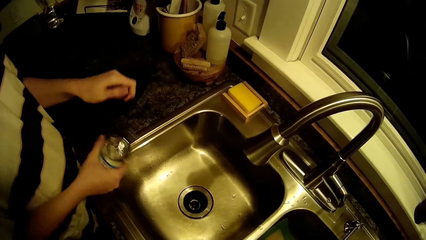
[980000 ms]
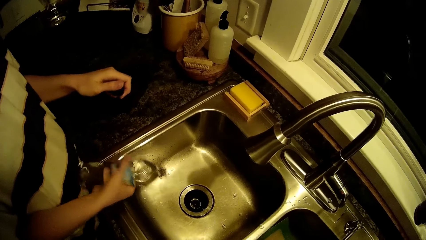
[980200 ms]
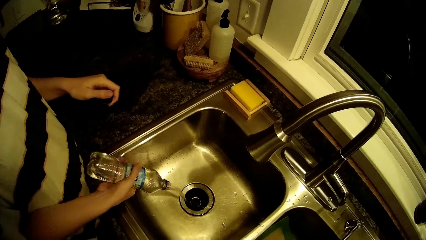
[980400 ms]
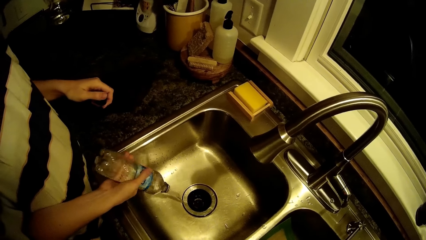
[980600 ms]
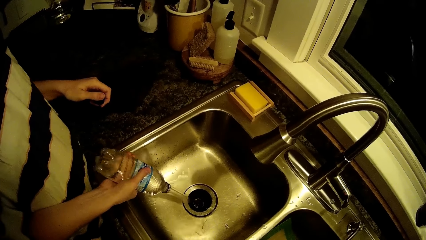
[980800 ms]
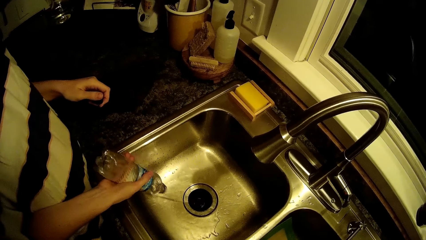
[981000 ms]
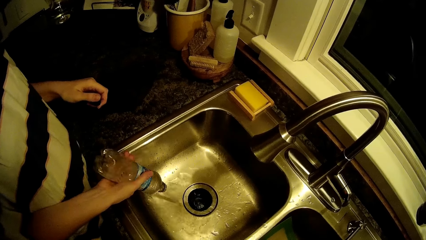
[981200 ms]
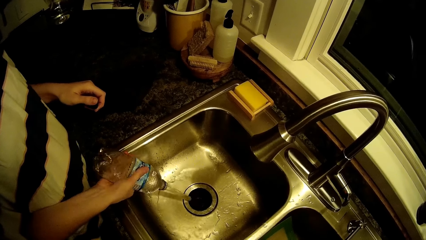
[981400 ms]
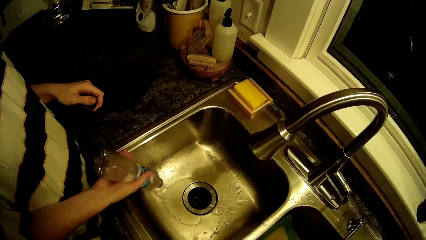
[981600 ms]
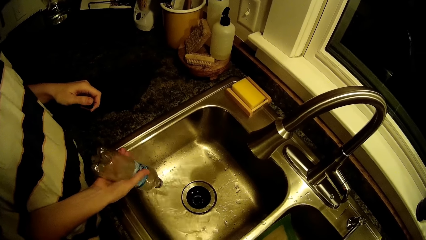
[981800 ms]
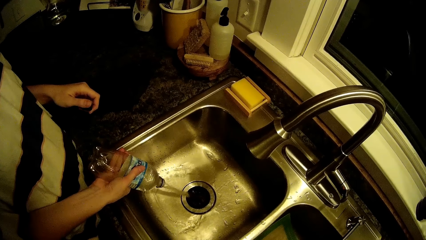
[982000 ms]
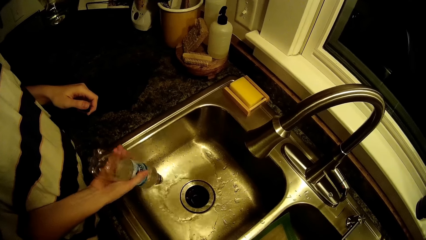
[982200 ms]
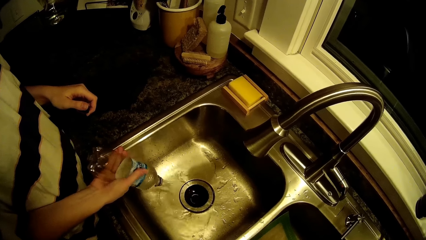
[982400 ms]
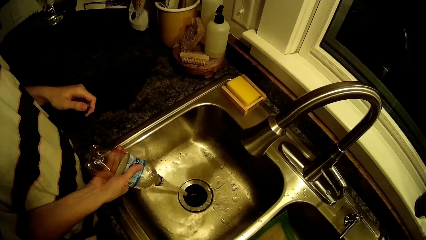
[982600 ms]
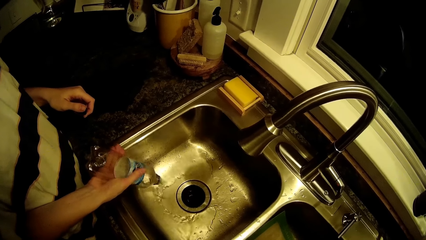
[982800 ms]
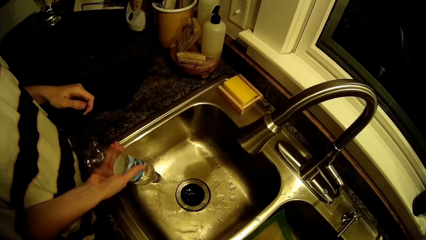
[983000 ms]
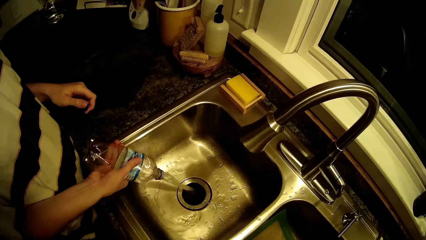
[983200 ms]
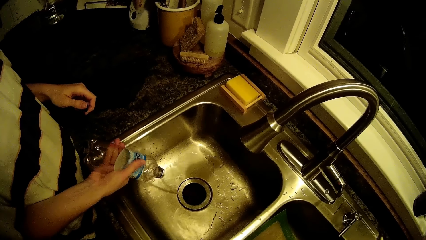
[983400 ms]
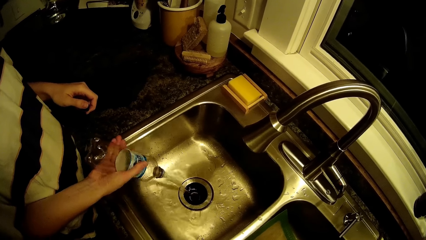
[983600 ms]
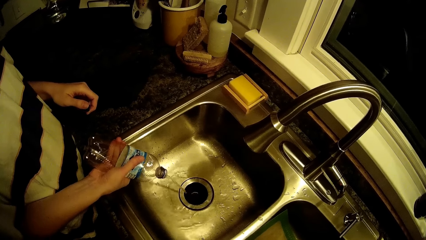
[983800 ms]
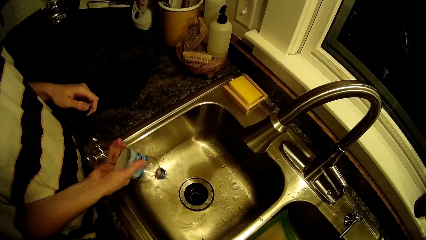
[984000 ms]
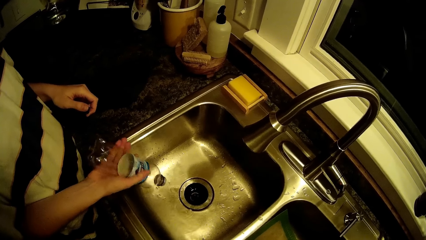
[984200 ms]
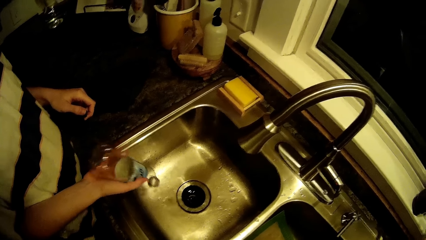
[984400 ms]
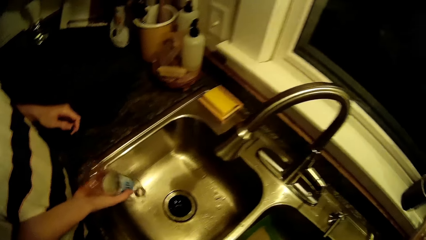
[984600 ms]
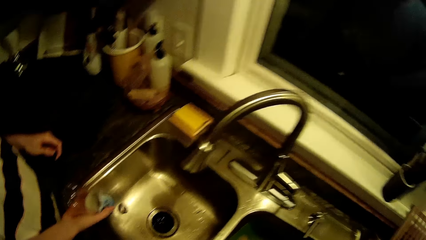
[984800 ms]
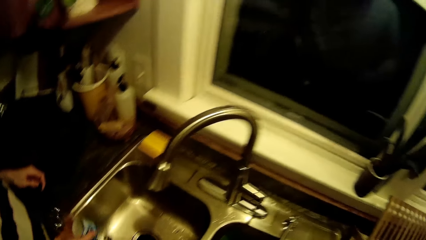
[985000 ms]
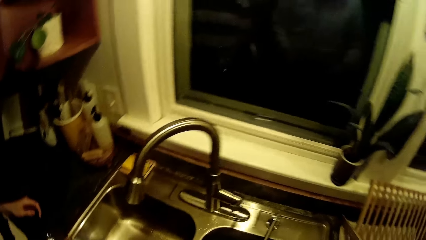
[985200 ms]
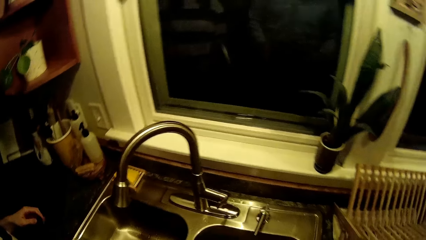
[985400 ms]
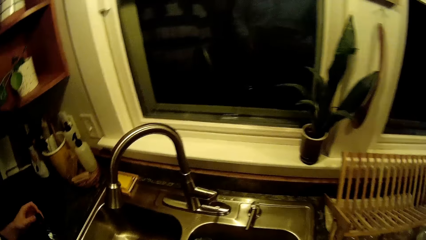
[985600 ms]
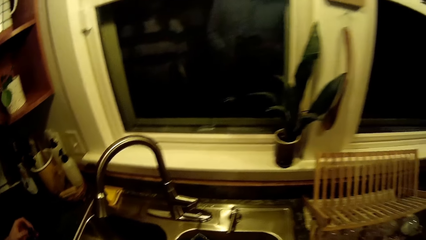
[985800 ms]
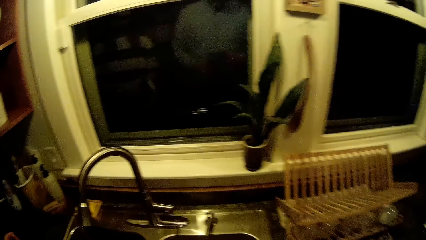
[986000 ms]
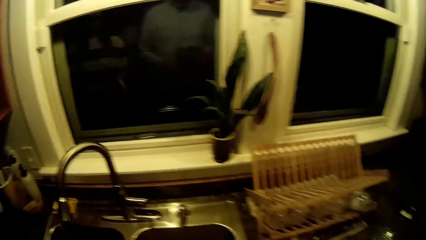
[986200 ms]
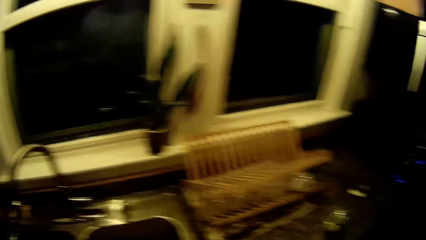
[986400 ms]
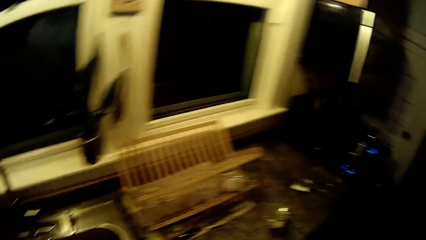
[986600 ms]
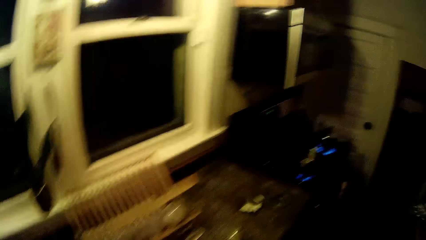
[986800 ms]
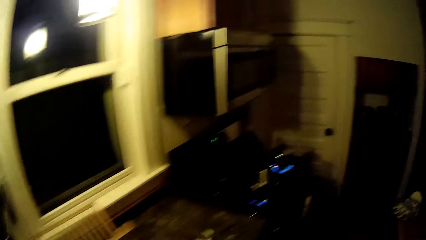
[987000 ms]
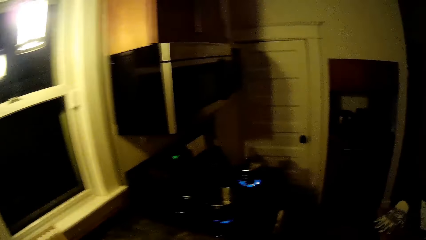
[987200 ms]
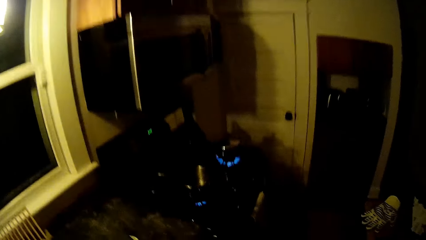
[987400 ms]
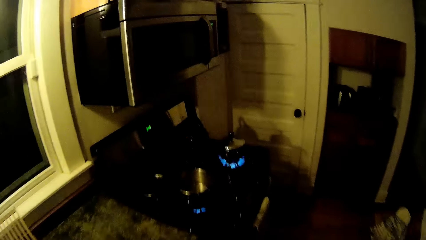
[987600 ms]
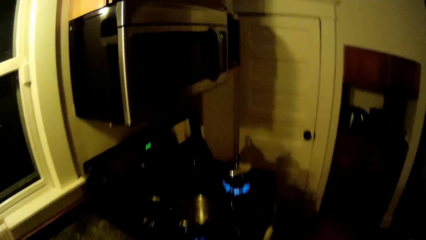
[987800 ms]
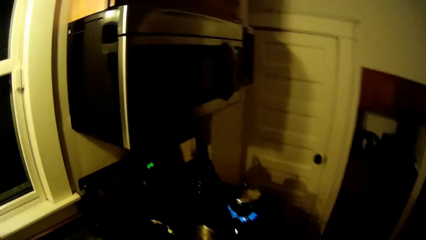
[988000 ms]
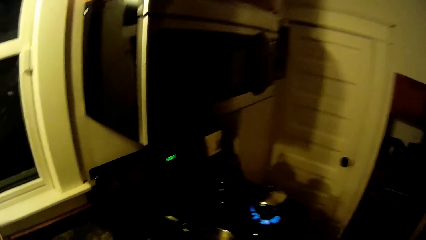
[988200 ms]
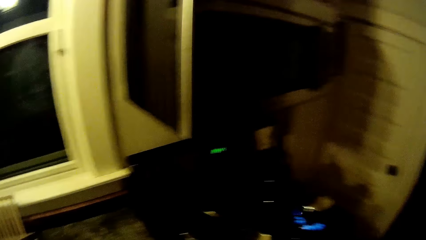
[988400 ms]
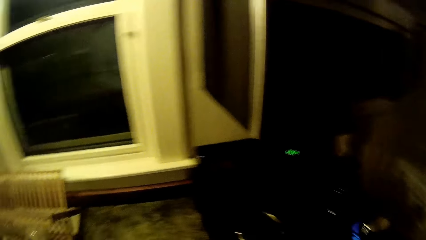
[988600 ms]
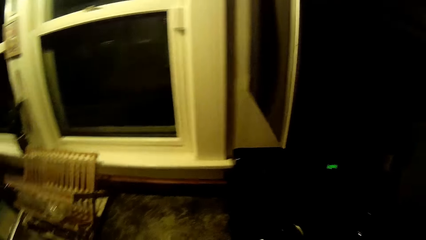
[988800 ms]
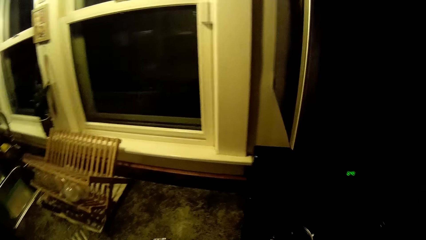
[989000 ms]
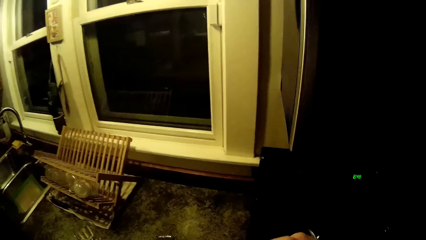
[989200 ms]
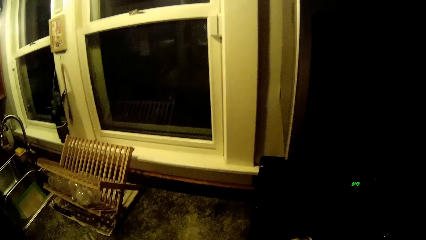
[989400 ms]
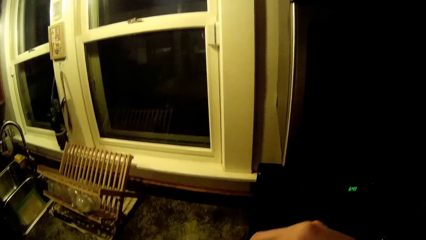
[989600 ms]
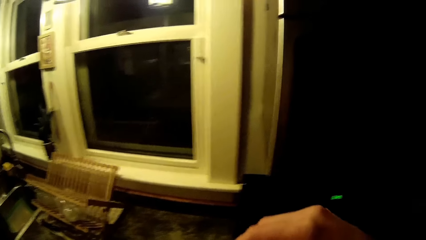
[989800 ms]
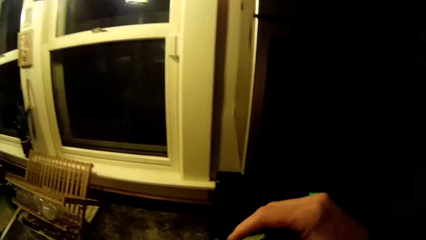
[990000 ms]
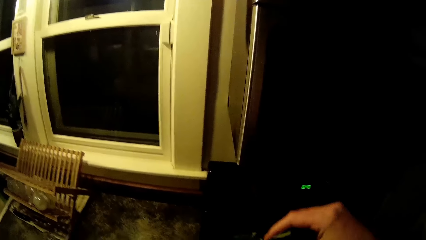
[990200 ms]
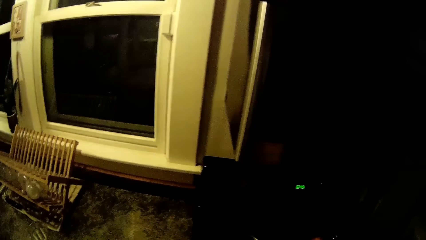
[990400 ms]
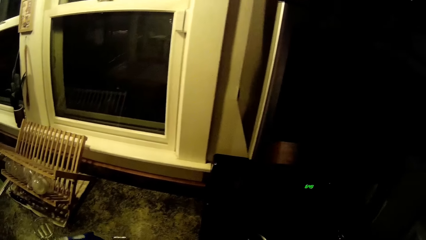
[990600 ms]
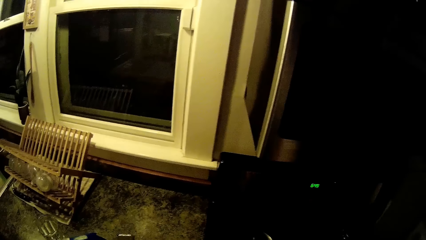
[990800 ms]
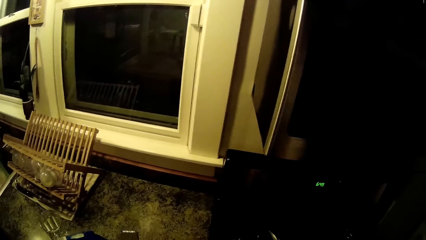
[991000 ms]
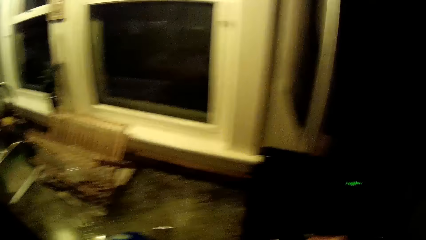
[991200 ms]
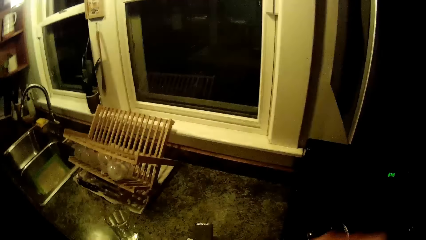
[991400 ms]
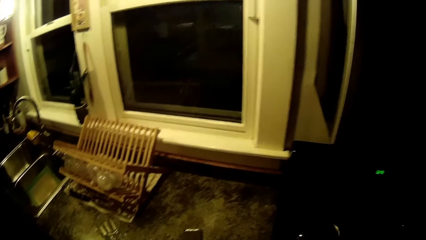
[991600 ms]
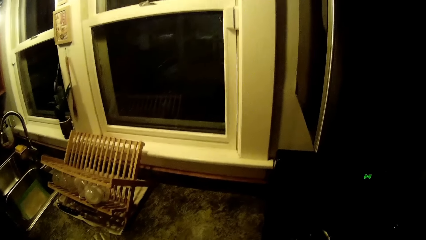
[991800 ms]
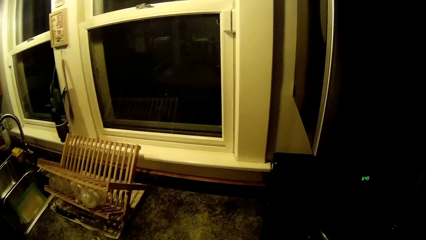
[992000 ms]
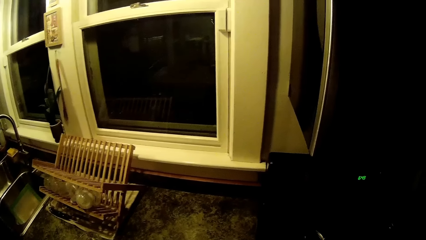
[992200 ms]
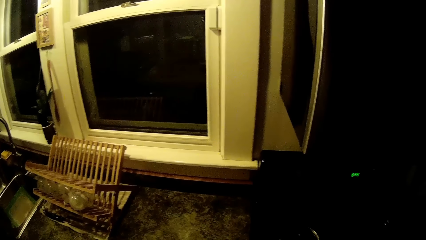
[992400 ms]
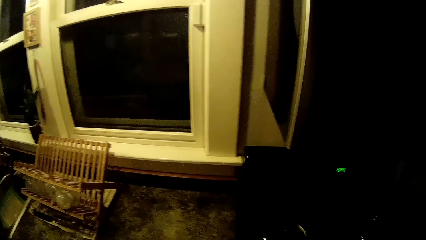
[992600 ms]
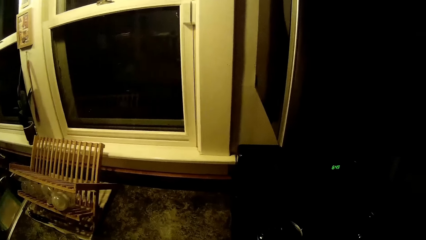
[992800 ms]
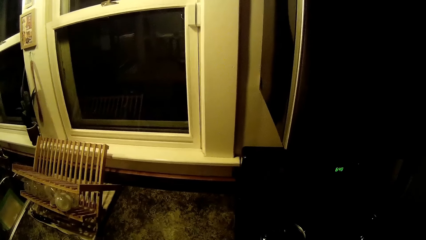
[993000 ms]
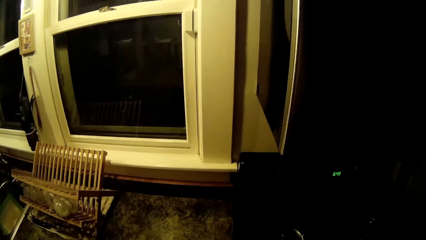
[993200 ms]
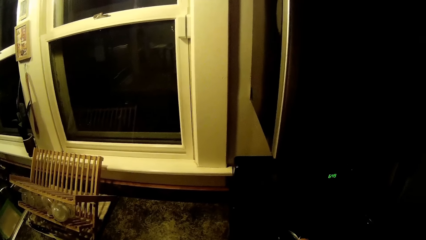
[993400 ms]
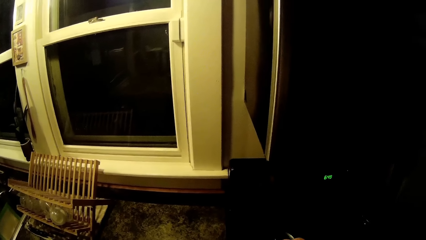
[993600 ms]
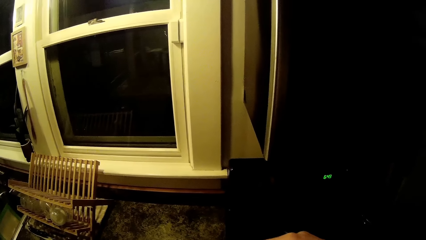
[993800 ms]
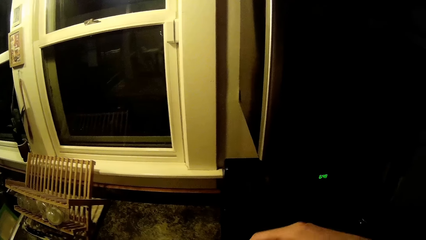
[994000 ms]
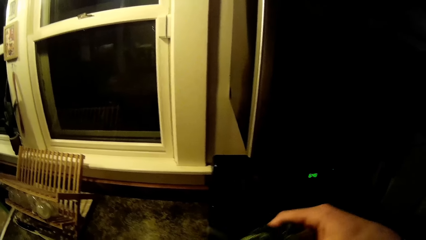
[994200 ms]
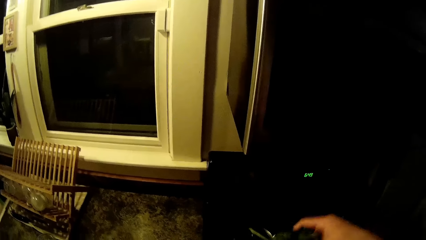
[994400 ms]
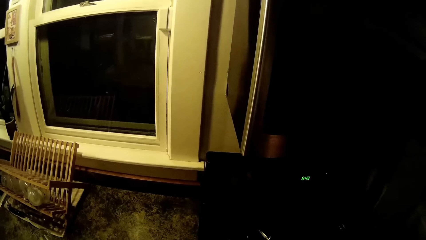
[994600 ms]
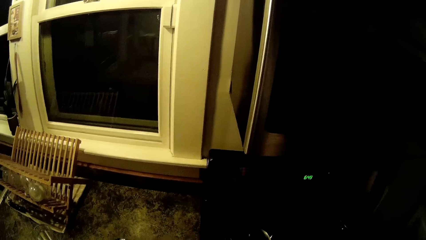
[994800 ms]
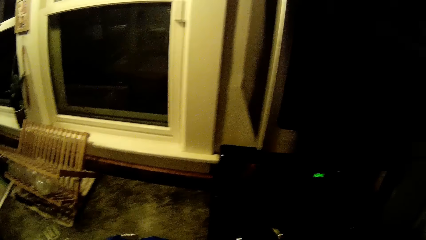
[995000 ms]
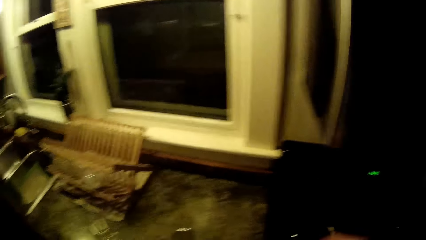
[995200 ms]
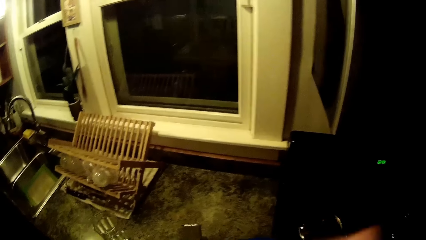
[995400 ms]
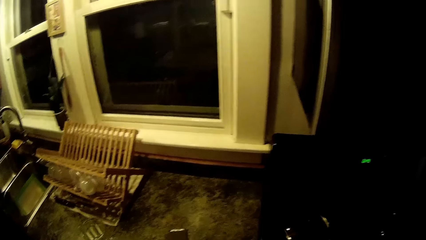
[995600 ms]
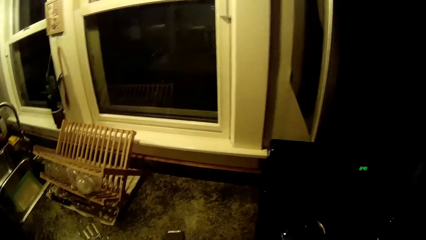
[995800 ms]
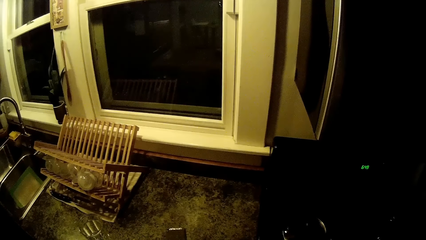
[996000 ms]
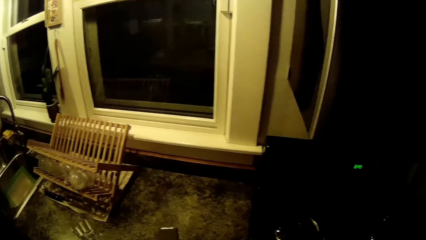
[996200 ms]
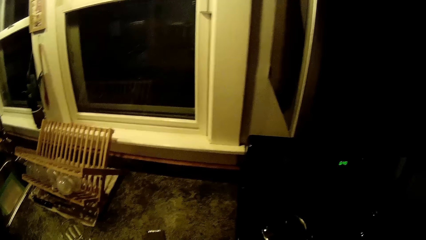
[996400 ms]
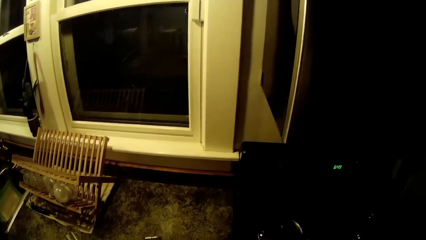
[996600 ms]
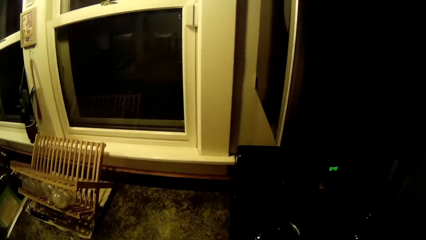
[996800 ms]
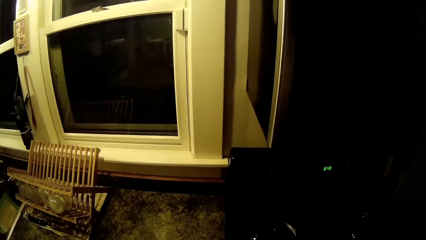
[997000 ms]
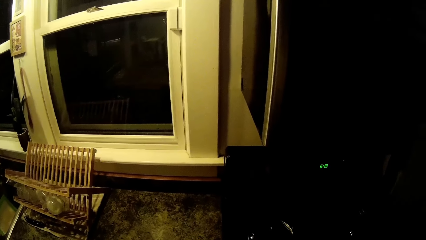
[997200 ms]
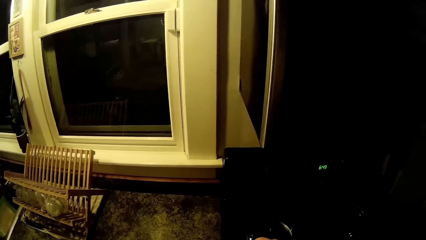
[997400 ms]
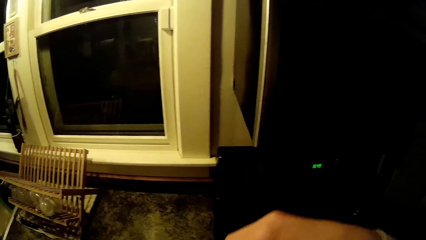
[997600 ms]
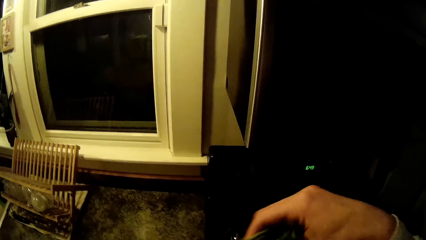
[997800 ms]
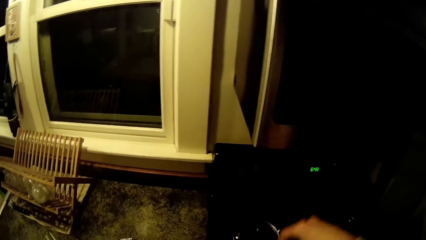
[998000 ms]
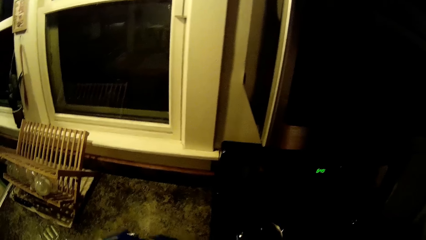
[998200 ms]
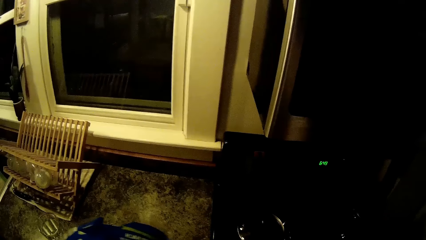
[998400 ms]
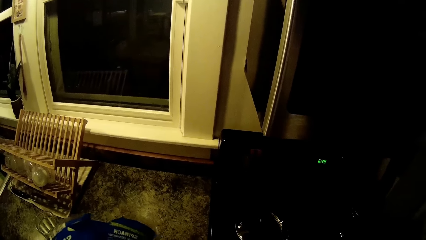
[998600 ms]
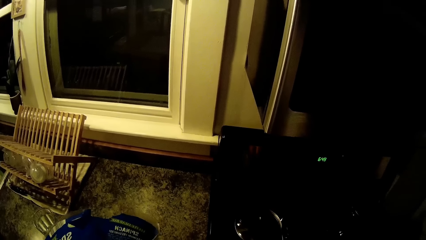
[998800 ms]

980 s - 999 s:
The woman dumps the water in the bottle into the kitchen sink with her right hand. The camera wearer walks around. He puts spinach from the bag into a pot on a stove with his right hand.
